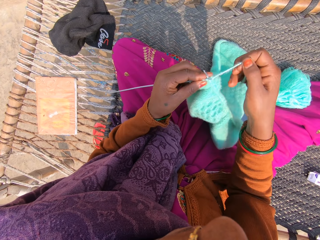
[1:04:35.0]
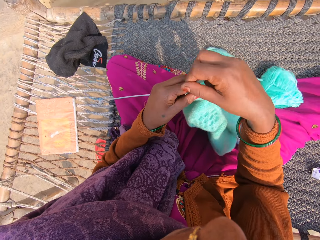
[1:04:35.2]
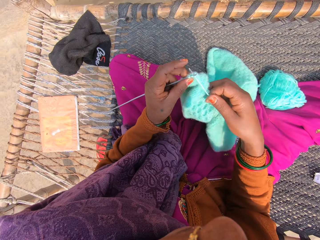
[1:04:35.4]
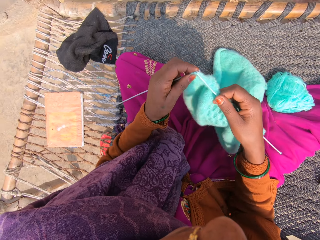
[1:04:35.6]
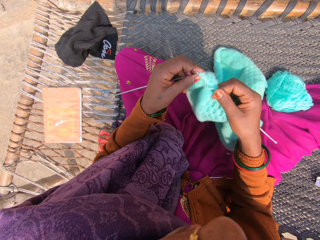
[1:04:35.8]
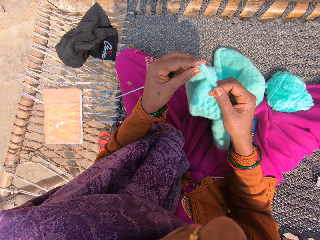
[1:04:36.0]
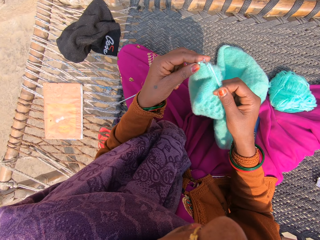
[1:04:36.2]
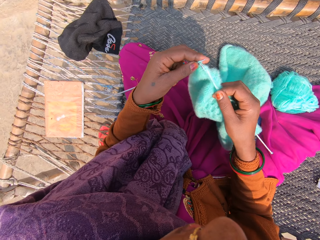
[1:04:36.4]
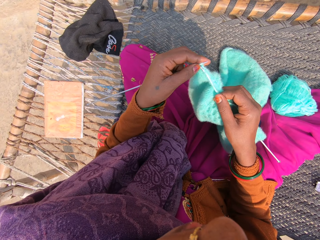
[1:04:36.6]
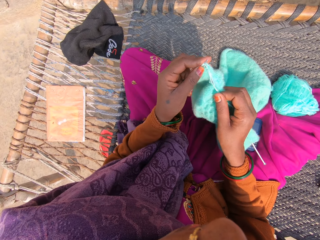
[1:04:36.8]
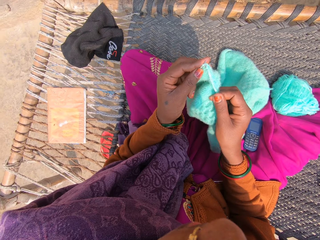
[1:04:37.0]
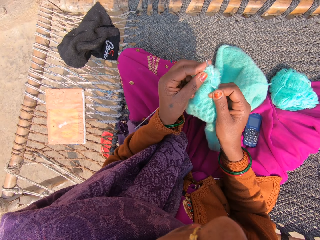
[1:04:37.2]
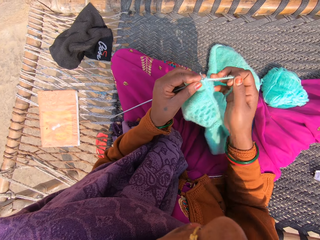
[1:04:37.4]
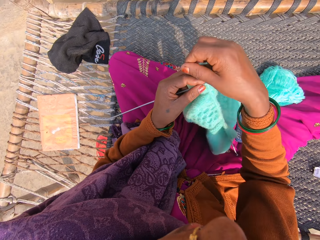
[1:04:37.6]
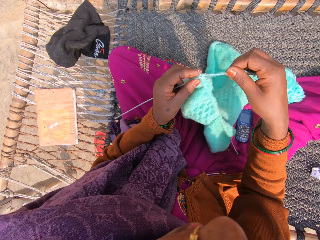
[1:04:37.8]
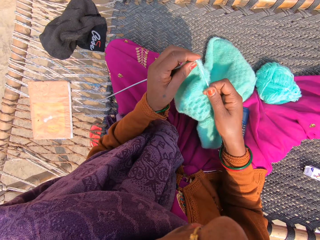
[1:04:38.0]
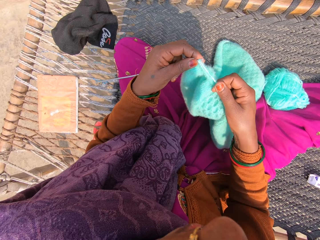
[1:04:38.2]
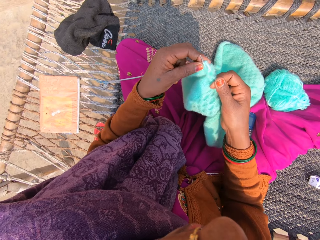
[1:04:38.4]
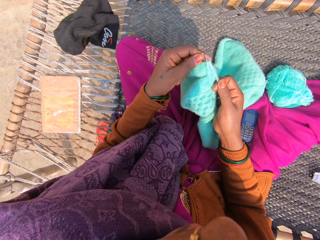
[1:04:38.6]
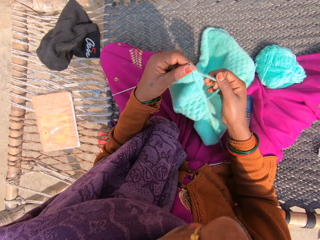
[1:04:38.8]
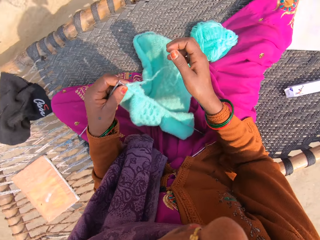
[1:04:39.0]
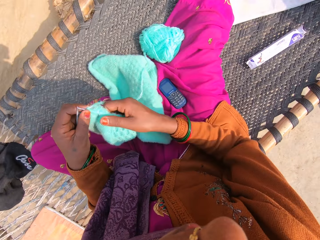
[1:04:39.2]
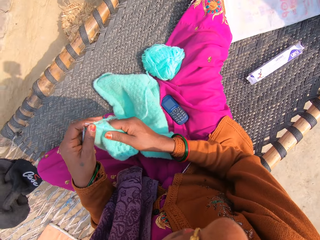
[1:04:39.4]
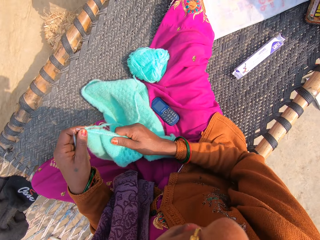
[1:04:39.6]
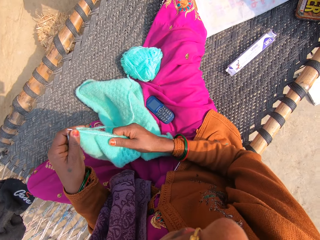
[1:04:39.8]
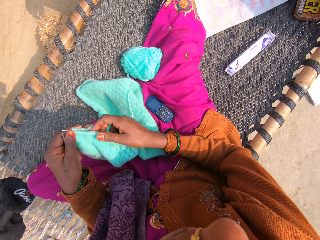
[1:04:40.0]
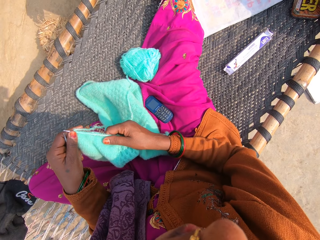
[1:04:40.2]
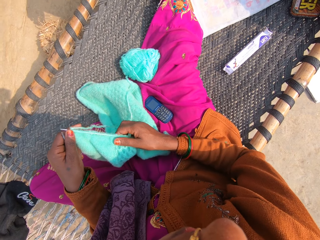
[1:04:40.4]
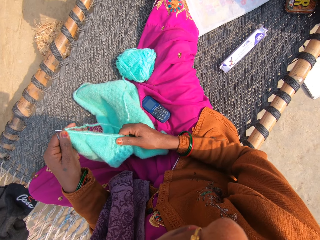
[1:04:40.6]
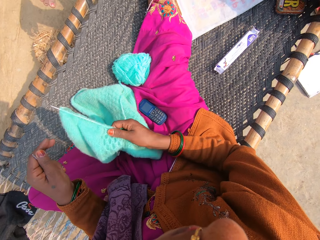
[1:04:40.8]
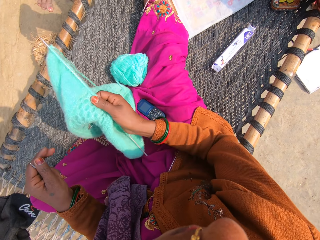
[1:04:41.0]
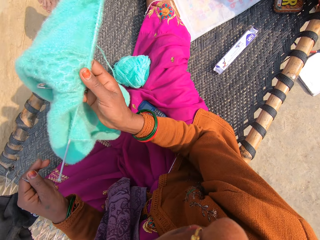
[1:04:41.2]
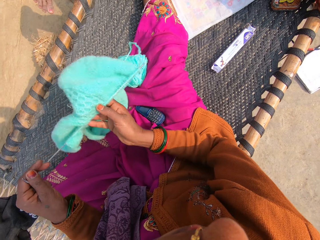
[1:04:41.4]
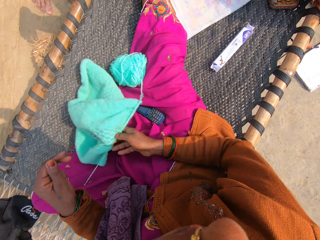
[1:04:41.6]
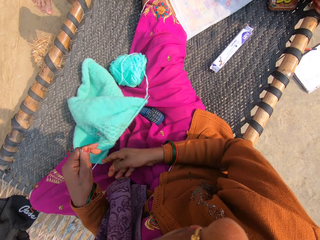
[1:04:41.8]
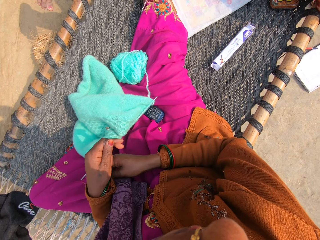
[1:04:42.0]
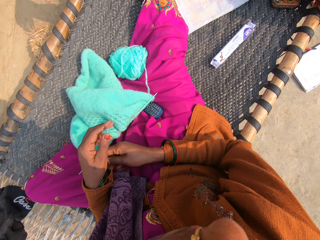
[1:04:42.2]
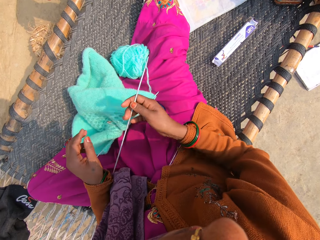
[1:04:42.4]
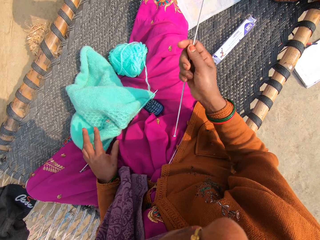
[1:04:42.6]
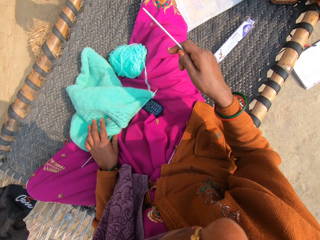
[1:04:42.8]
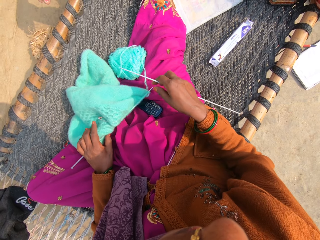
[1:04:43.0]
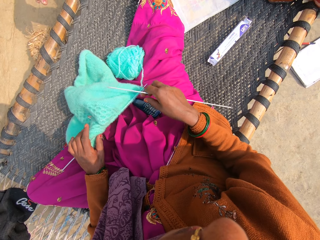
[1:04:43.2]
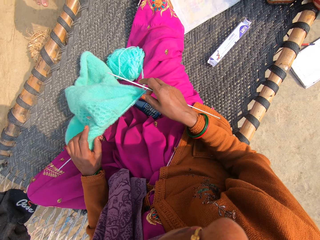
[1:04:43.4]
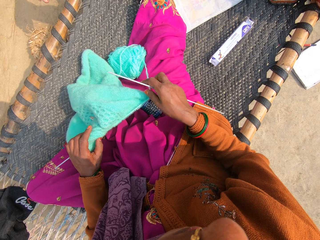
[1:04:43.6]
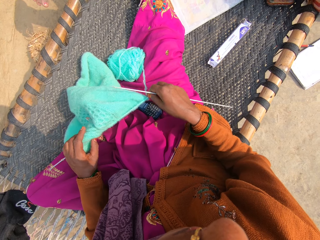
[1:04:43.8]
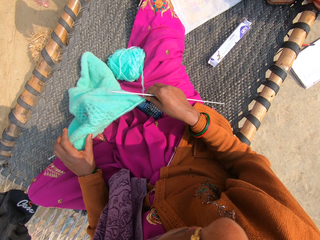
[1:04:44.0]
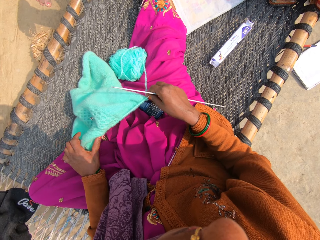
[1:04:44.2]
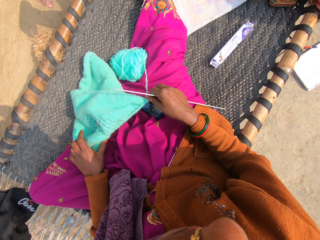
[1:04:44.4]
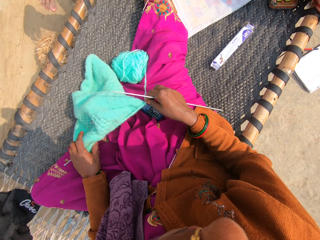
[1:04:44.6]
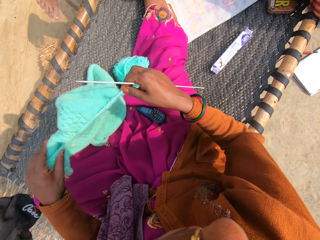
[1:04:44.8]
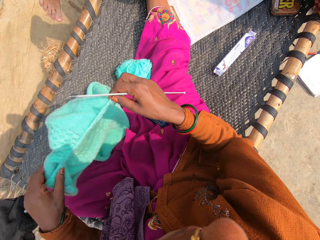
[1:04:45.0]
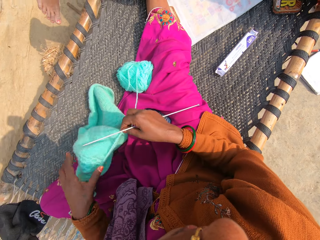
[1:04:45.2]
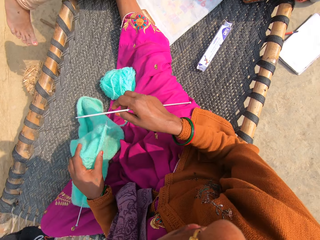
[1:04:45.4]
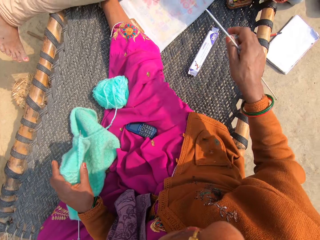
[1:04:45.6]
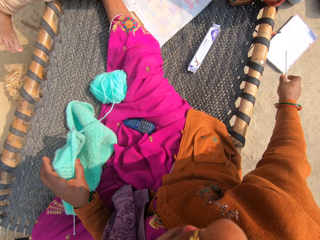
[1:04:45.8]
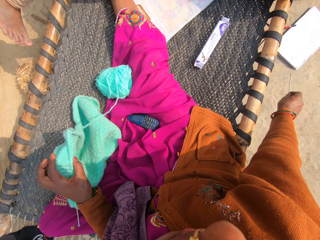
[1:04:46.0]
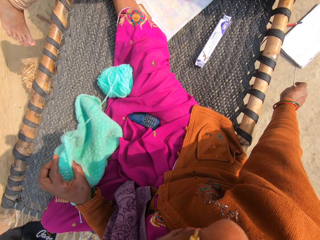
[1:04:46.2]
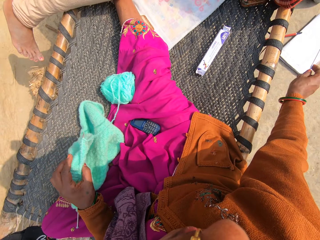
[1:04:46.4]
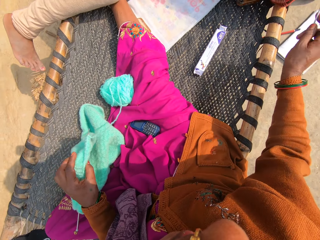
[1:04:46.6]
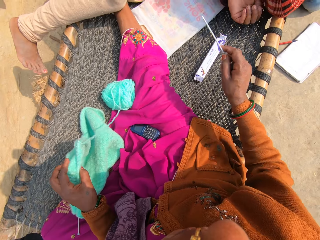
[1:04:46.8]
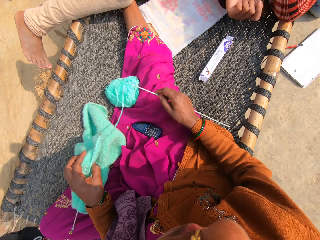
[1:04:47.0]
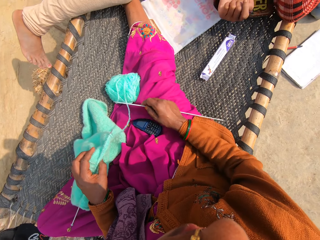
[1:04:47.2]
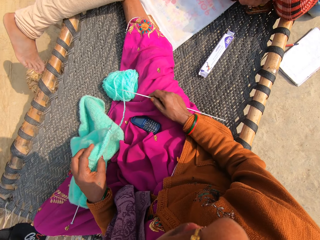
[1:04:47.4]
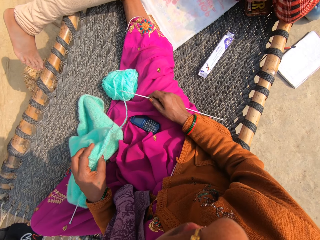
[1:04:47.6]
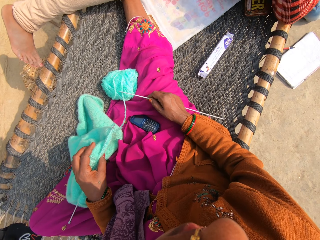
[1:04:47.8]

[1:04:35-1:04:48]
The camera wearer puts knitting thread over a knitting needle. She knits a garment using the knitting needles. She puts the knitting thread over the knitting needle. She knits the garment using the knitting needles. She stretches the garment on a knitting needle. She places the garment on her lap. She flips the shawl and the knitting needle with her right hand. She drops the shawl and the knitting needle on the woven bench. She takes a knitting needle in her left sleeve. She passes the knitting needle in her left hand to her right hand. She holds the other knitting needle and the shawl with her left hand. She repositions the second knitting needle with both hands. She holds the other knitting needle and the shawl with her left hand. She points at a book on the floor.

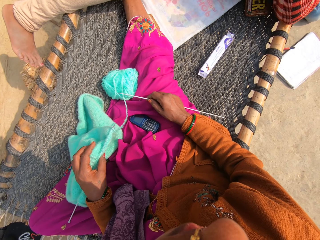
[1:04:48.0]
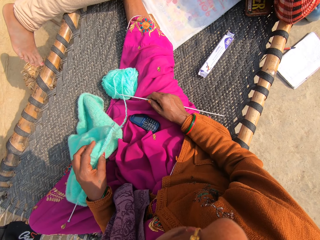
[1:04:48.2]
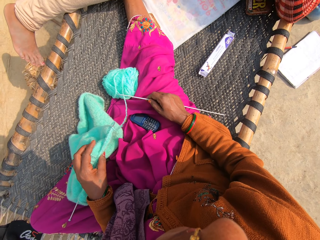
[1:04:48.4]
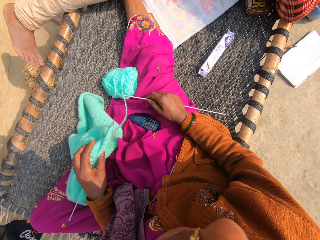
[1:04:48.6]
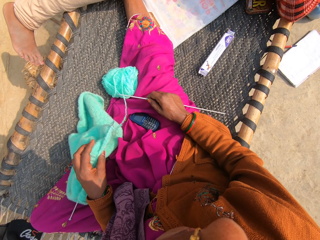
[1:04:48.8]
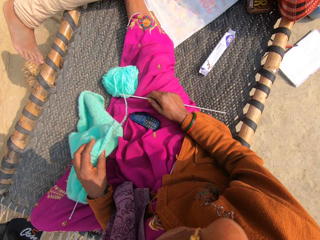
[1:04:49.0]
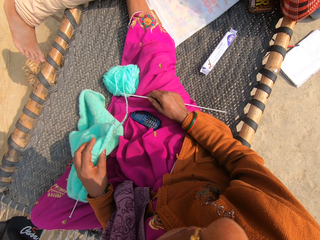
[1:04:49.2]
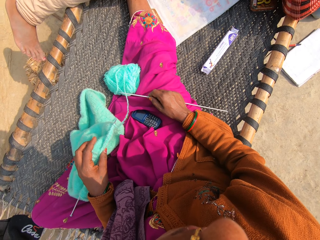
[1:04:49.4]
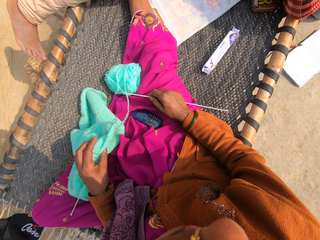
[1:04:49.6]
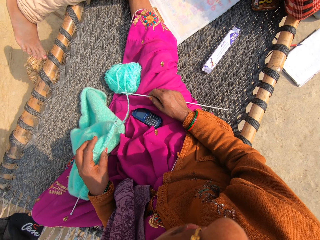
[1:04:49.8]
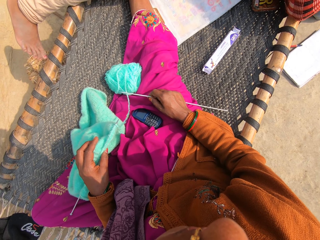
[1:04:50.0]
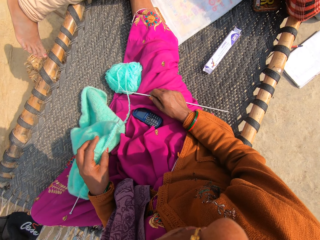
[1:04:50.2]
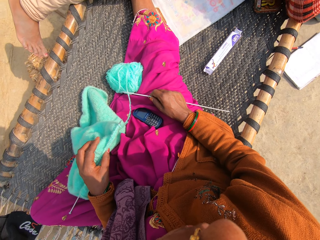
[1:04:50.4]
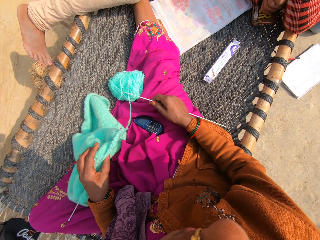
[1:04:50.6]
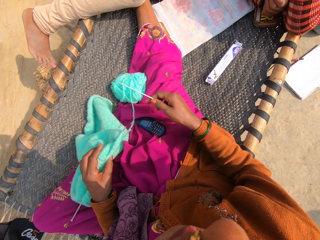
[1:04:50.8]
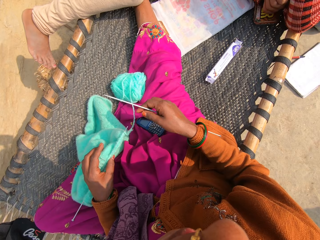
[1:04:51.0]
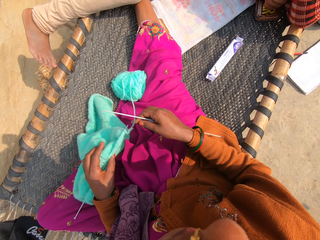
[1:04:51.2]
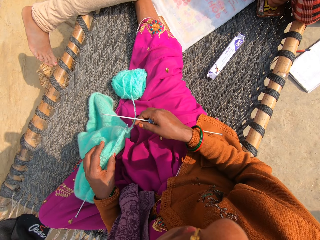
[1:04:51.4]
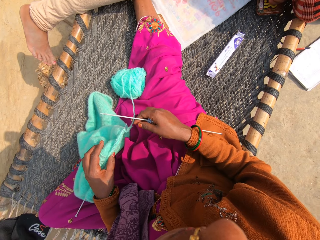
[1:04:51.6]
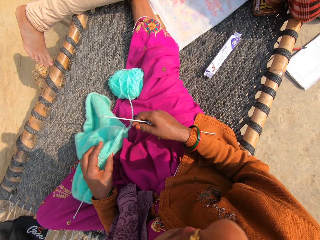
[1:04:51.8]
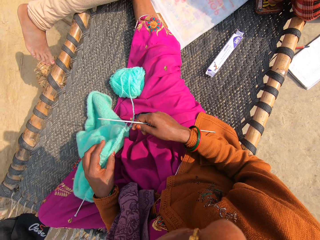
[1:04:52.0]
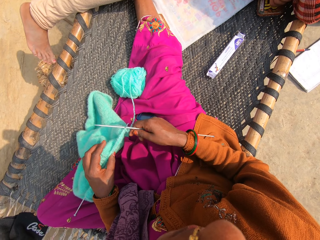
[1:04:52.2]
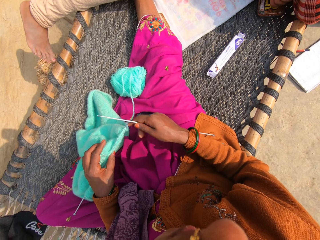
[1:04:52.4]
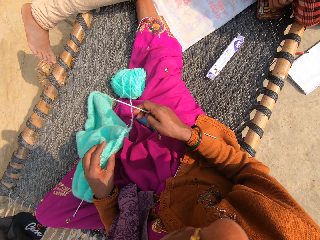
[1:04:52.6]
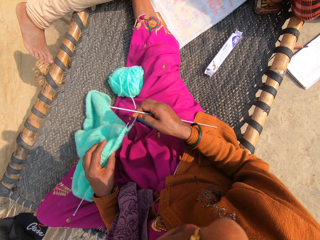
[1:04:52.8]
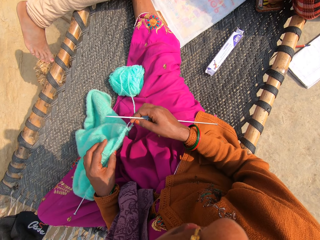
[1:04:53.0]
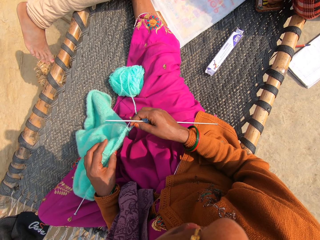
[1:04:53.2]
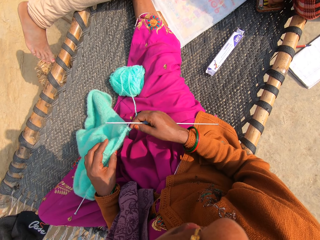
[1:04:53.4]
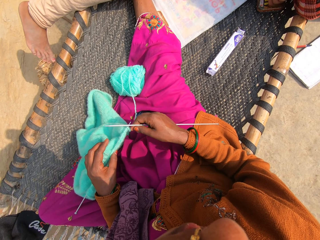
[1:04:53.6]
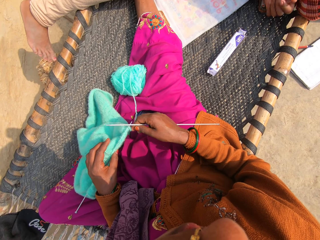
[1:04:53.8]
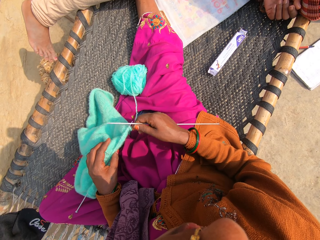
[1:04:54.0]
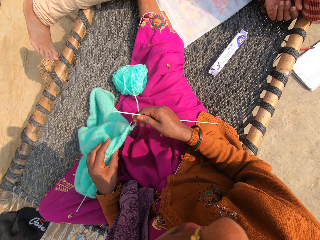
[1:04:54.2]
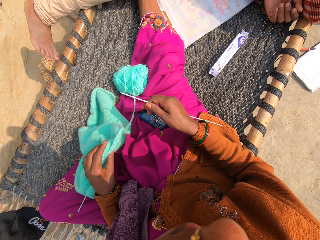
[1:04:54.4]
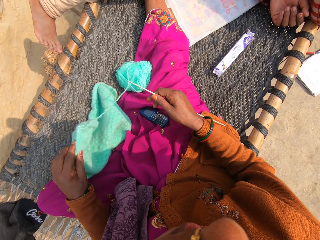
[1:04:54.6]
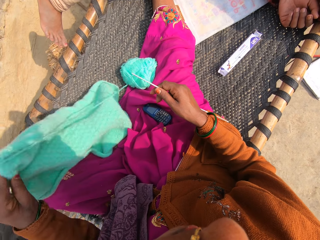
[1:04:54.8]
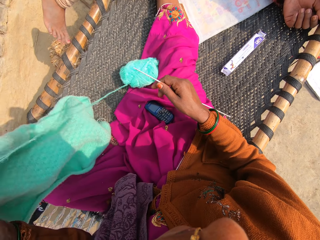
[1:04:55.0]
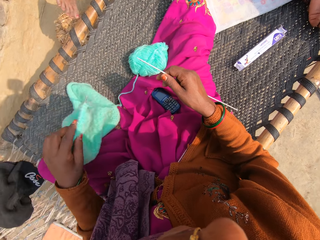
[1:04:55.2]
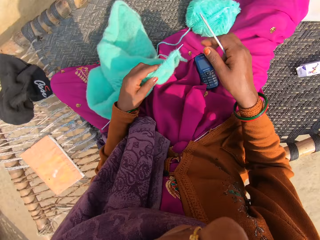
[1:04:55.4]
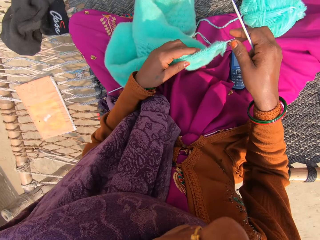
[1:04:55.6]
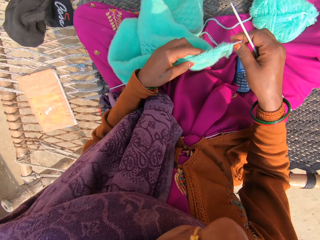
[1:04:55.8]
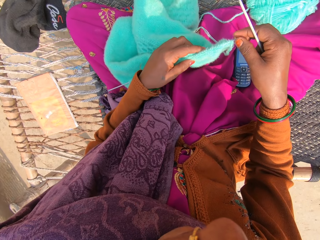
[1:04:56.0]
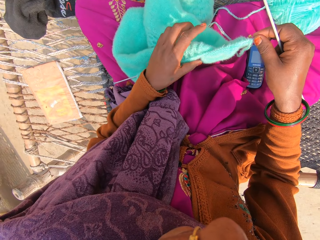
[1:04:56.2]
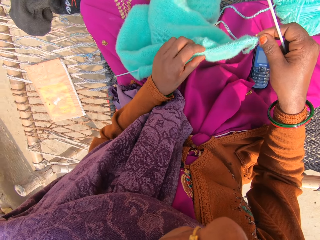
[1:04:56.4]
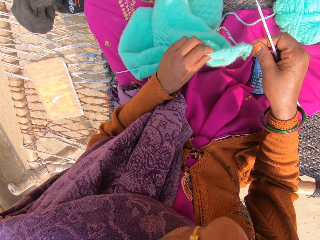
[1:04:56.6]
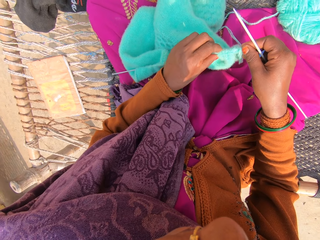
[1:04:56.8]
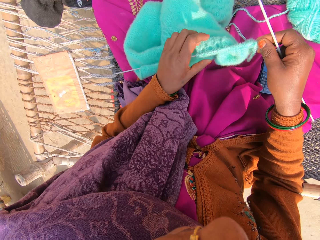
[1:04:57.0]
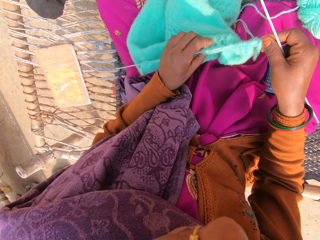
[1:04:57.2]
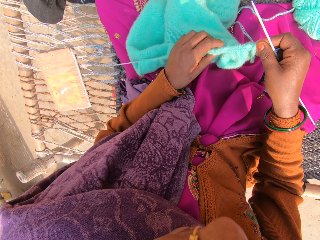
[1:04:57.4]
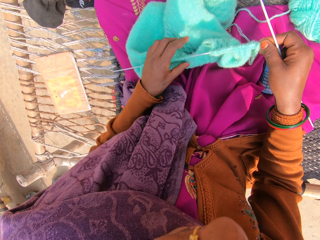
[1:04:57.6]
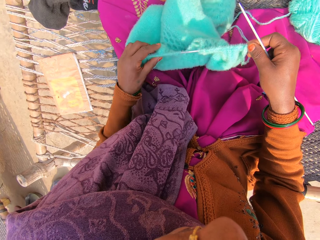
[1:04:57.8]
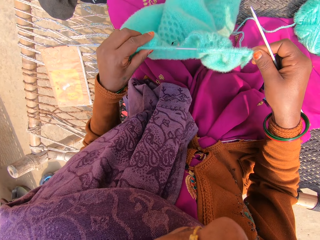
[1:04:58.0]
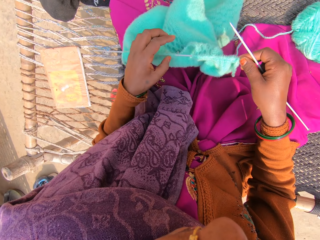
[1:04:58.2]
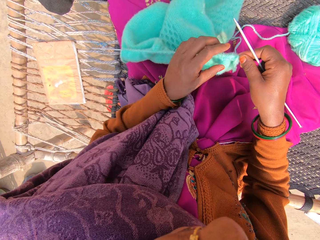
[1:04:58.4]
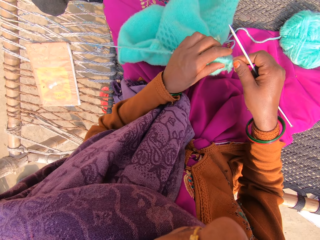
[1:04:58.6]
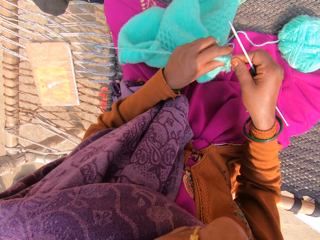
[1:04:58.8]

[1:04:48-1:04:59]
The camera wearer moves her hand. She repositions the second knitting needle with her left hand. She lifts the garment off her lap and drops the garment on her lap. She holds the tip of the second knitting needle with her right hand. She pushes the garment on the knitting needle. She adjusts the shawl on the second knitting needle with her left hand.
